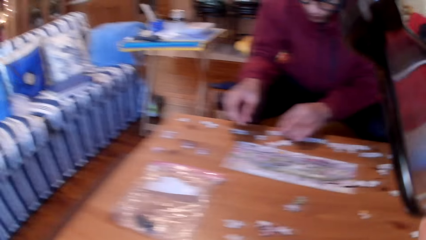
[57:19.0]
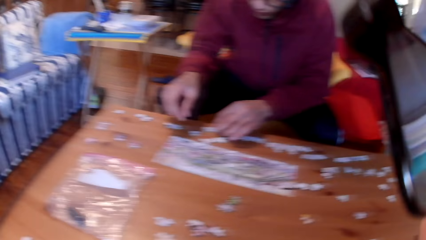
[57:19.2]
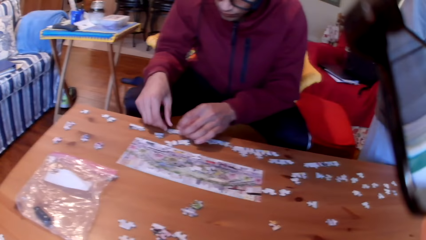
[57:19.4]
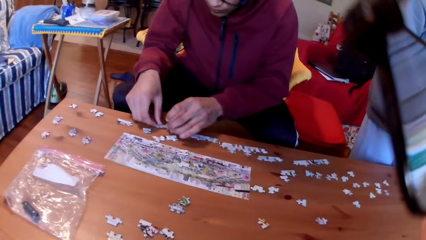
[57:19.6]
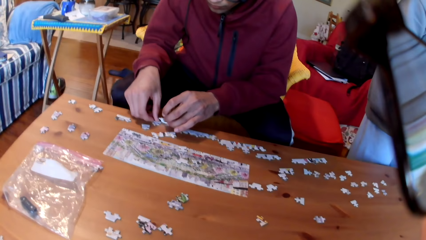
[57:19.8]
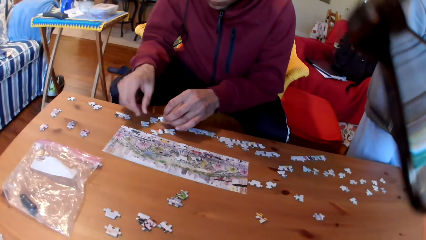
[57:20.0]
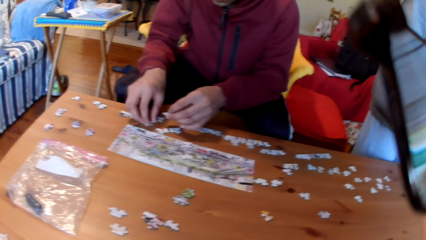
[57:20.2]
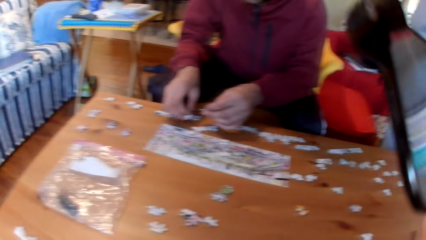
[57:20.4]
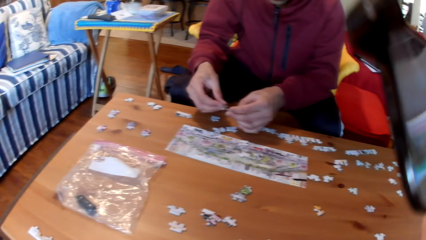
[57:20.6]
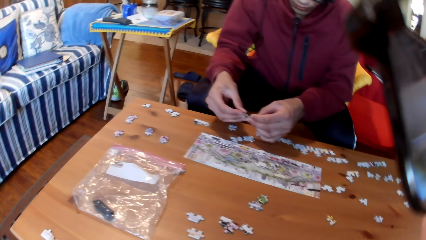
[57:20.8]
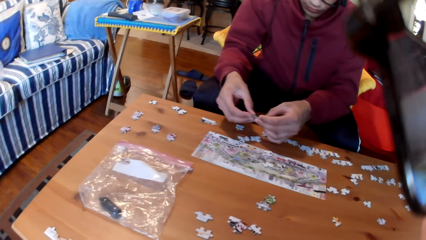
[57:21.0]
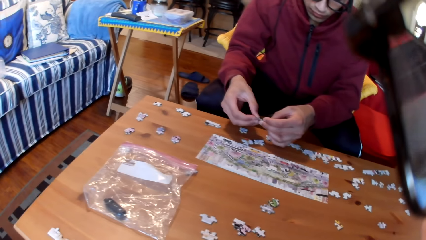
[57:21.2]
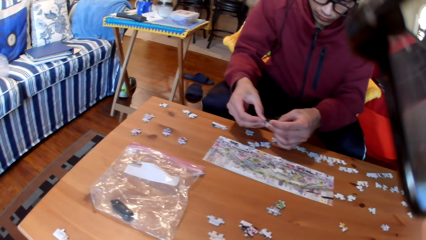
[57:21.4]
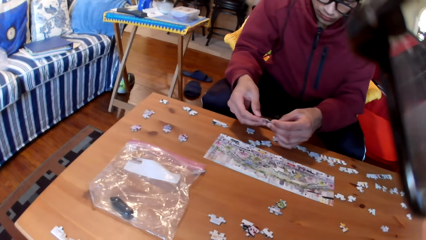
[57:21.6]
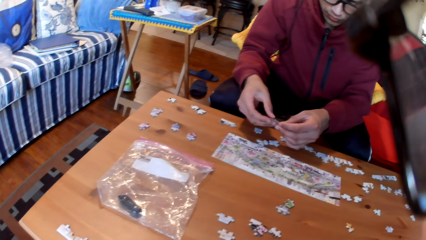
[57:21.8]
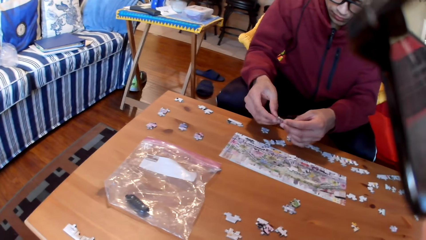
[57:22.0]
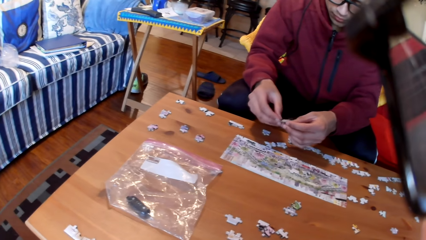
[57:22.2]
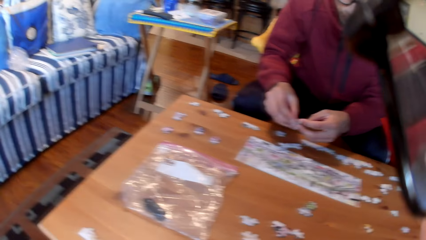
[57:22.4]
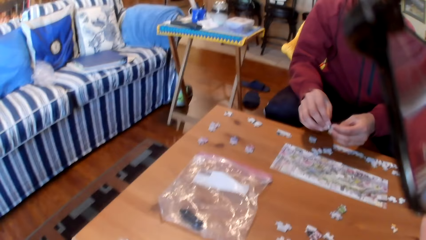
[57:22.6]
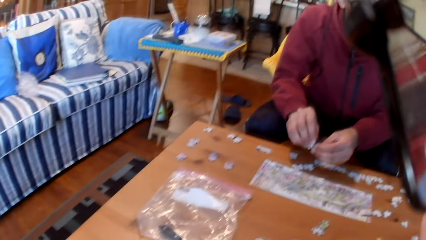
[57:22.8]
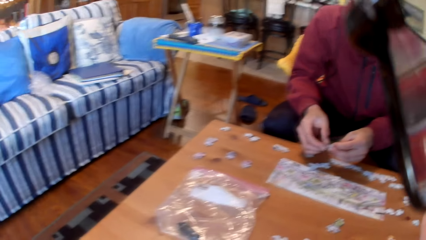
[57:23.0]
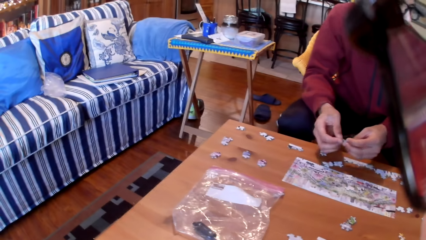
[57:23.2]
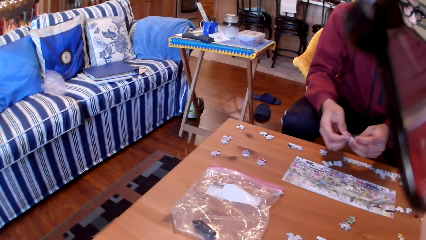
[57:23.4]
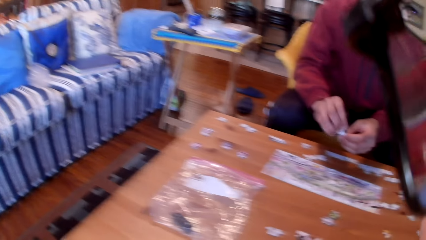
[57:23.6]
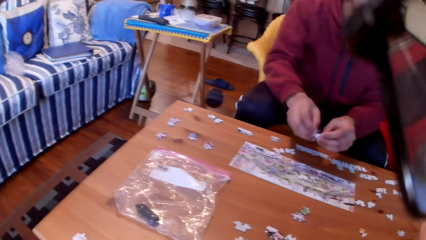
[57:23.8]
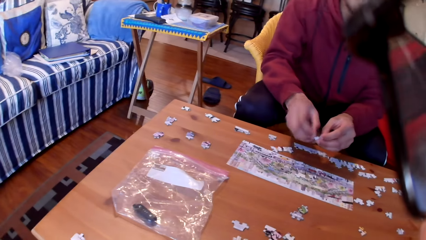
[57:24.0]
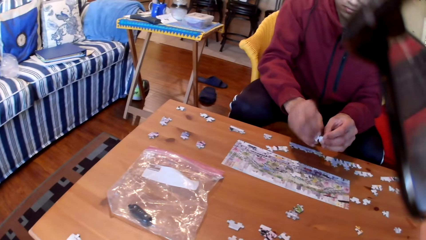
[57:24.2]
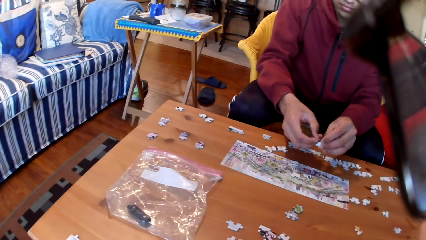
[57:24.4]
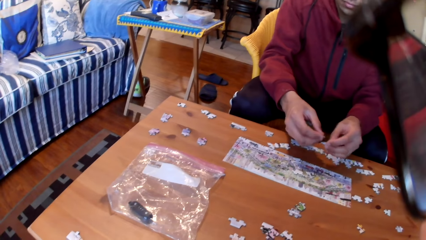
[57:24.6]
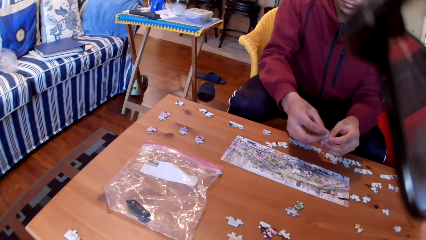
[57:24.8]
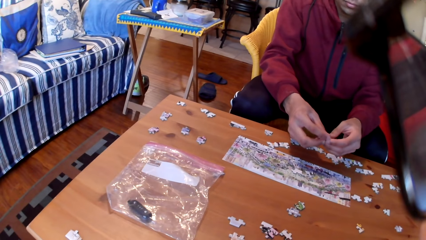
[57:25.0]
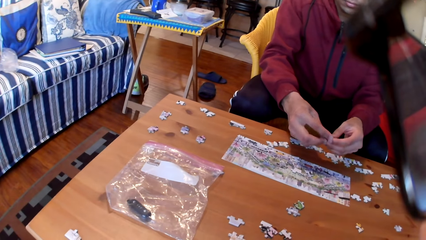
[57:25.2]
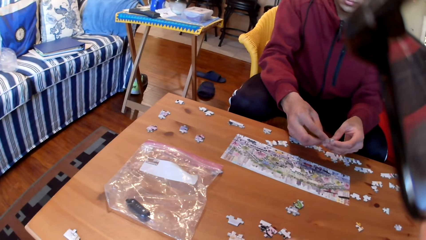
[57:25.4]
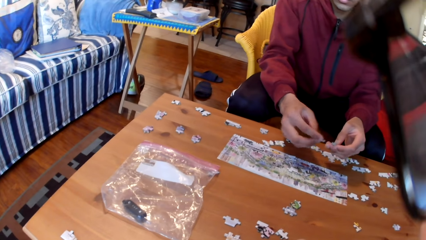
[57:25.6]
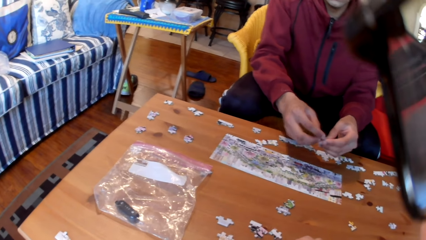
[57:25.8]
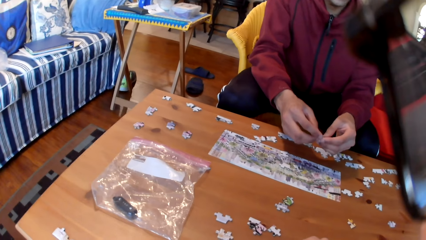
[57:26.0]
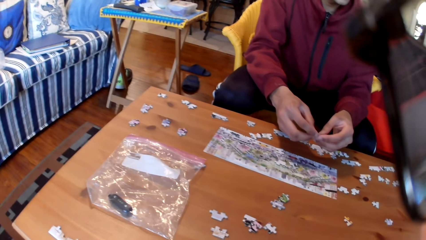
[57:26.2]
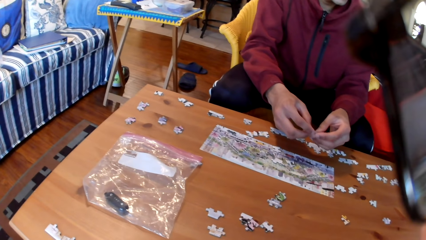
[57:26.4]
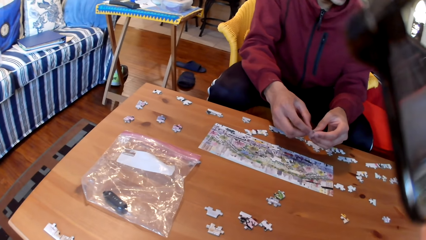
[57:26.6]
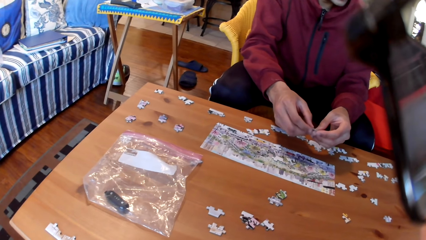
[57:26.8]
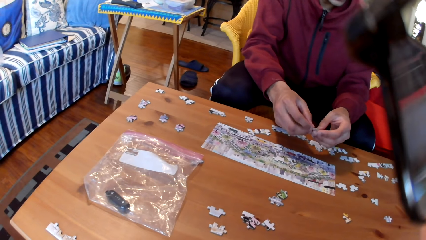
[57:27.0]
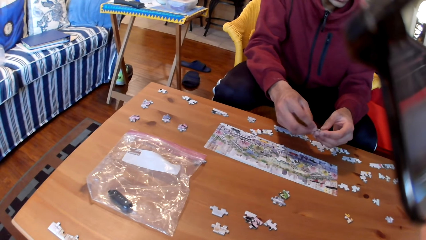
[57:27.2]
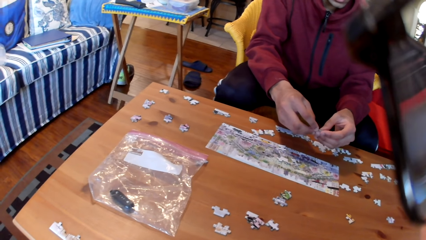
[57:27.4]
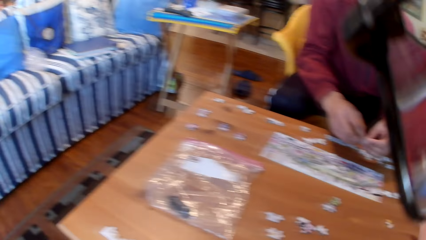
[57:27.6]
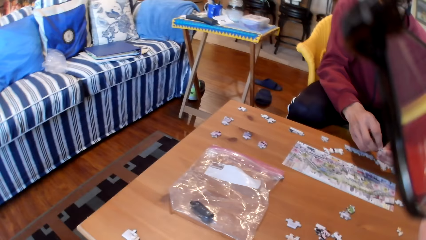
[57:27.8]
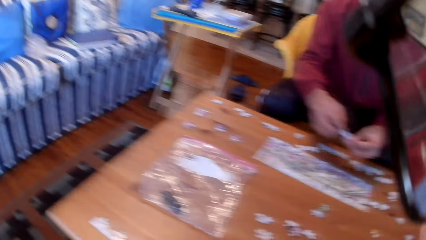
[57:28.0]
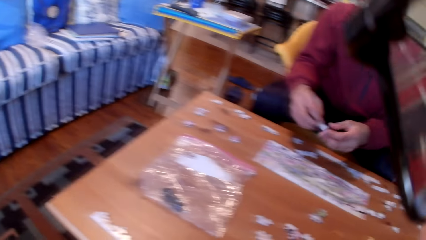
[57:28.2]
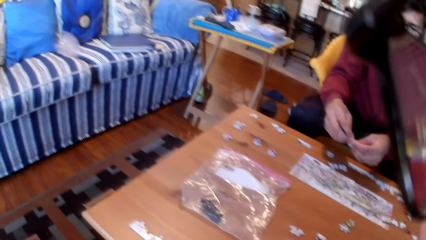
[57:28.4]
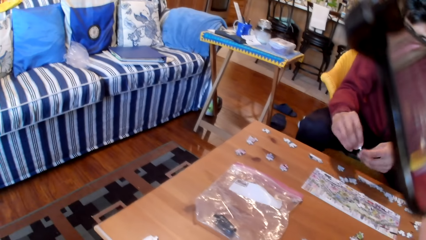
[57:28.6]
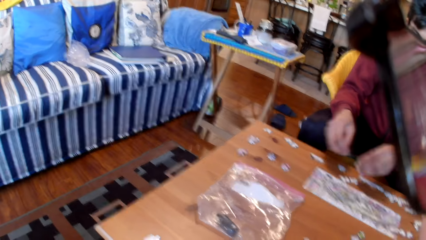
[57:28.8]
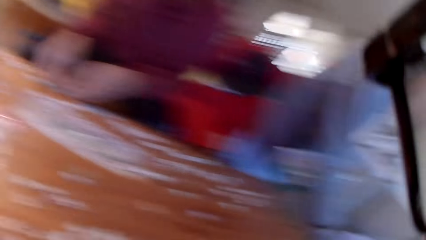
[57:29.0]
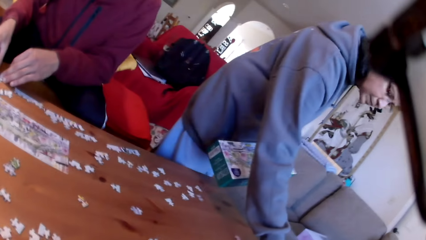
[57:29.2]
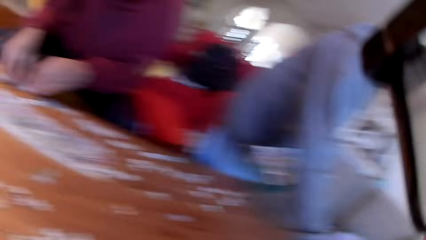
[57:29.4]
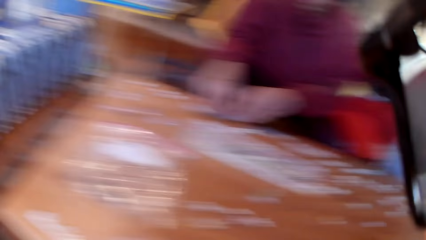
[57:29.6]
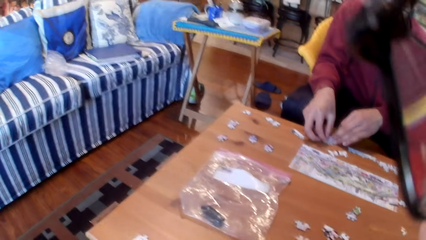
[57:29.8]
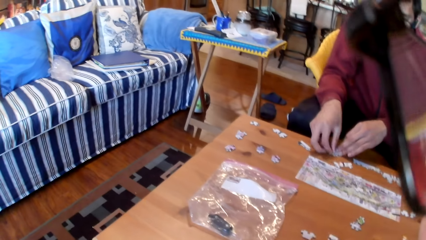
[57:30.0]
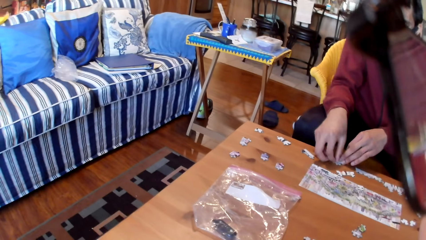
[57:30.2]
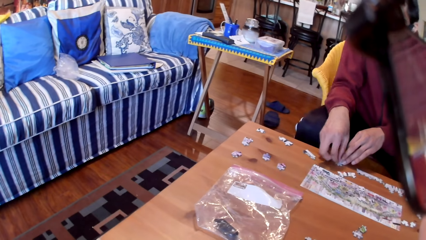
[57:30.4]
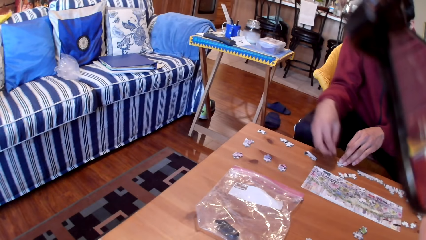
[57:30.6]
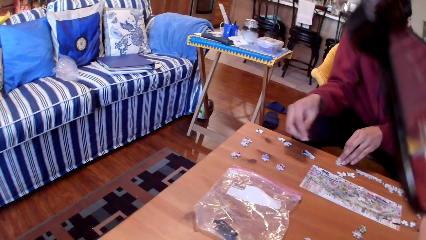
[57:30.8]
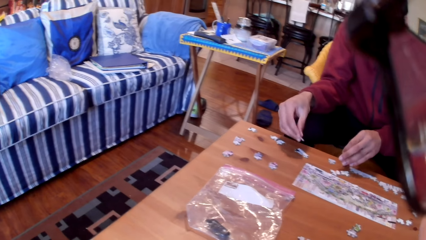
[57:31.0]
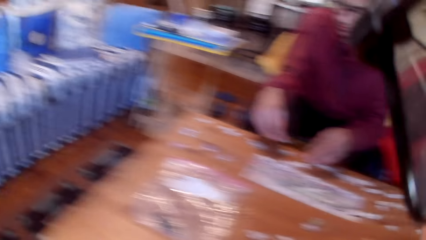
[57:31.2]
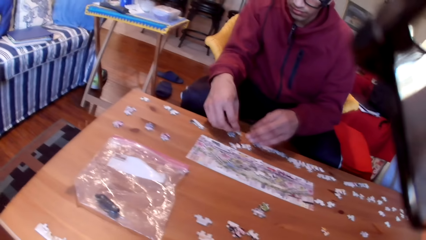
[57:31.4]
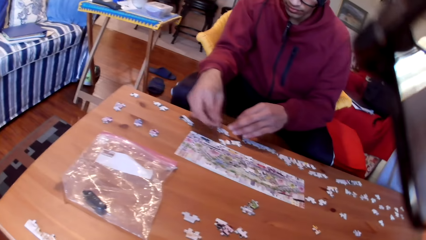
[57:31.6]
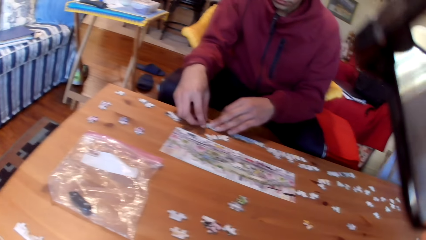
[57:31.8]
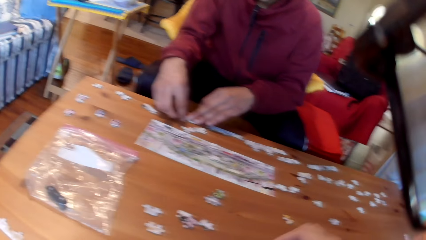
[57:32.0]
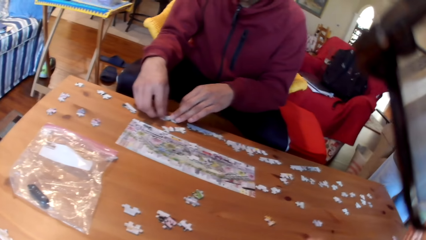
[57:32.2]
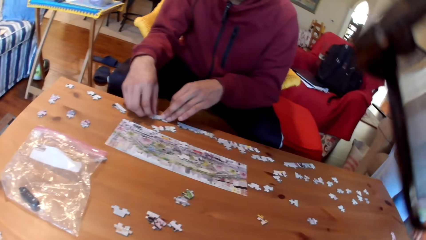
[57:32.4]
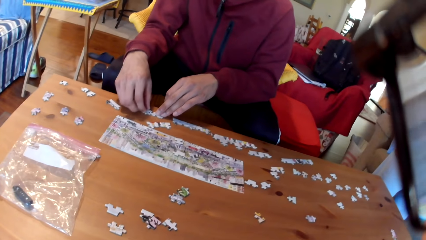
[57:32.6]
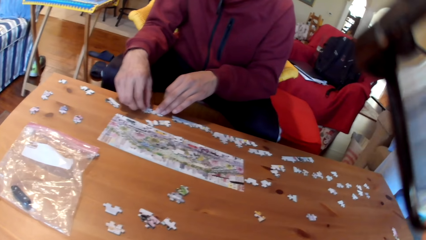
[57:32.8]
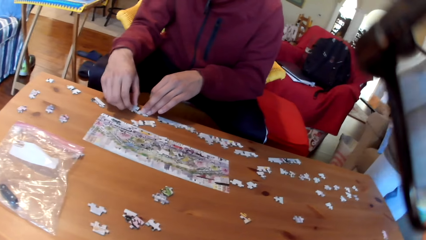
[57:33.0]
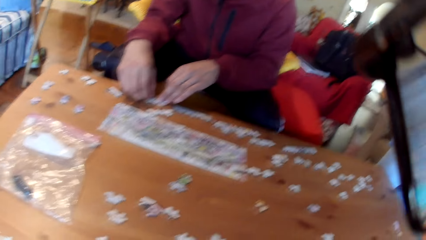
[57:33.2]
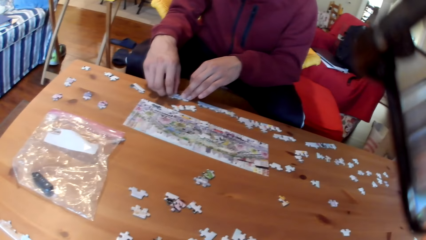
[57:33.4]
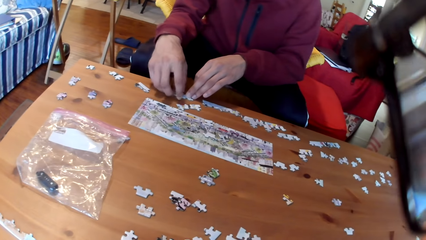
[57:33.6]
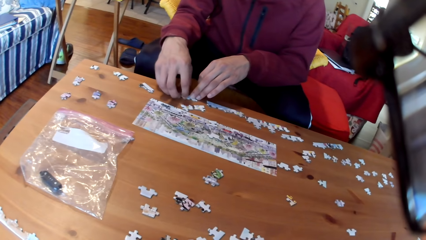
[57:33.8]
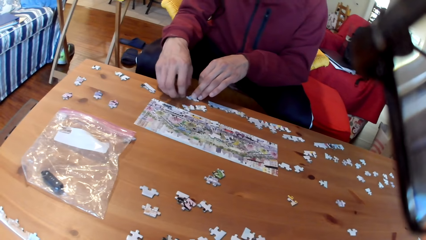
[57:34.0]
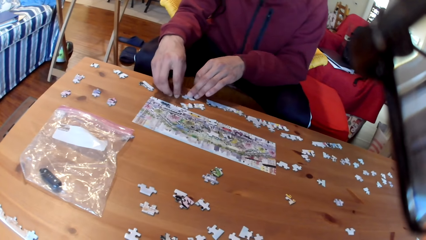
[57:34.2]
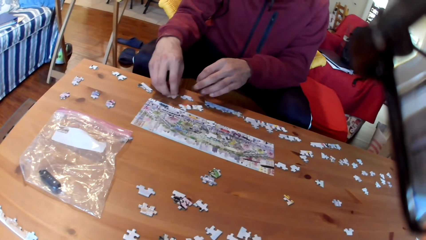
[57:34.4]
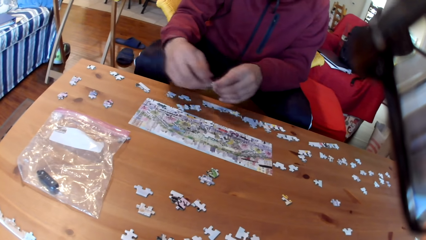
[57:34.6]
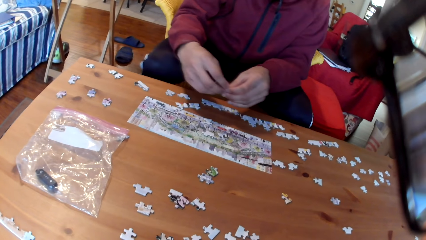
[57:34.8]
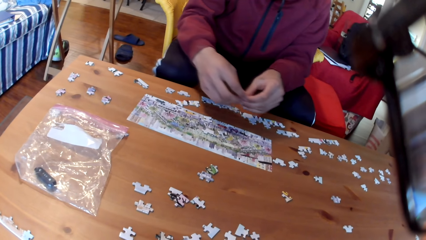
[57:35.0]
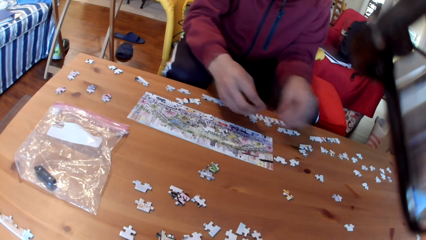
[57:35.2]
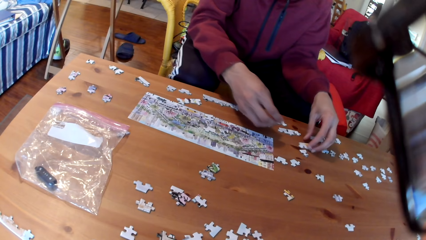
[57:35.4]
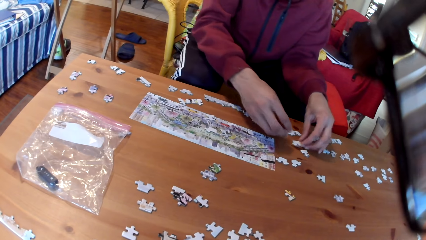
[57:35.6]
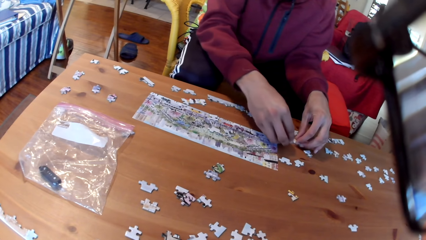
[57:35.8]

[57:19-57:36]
A man takes puzzles and separates the puzzles. The man puts the jigsaw puzzles together. The man puts the puzzles on the table, joins the puzzles, and takes a puzzle.
